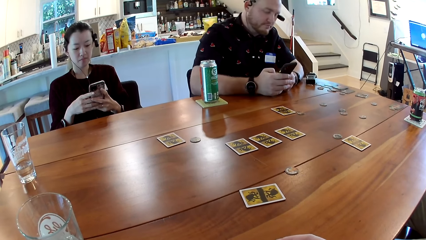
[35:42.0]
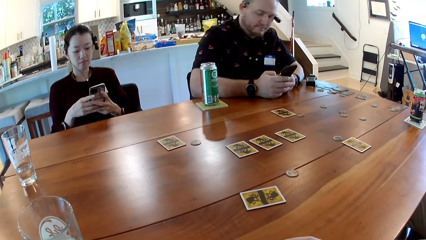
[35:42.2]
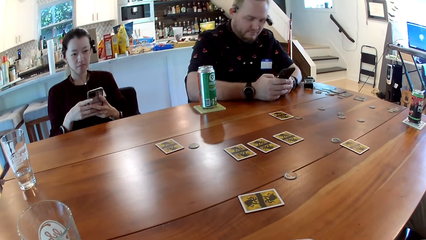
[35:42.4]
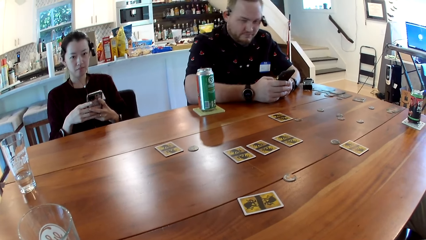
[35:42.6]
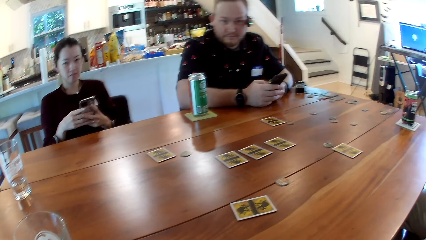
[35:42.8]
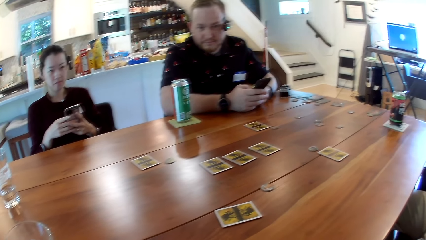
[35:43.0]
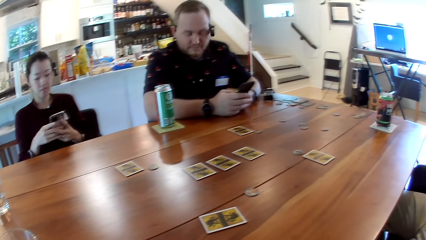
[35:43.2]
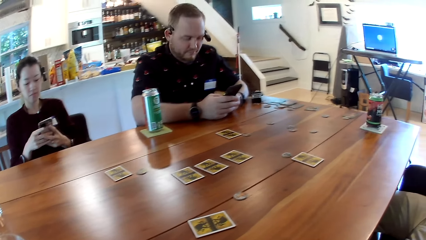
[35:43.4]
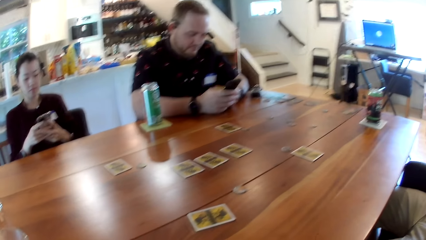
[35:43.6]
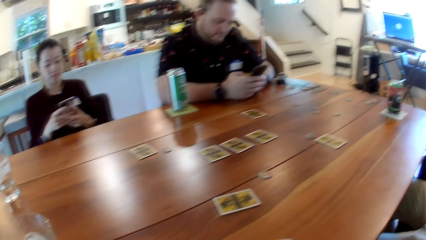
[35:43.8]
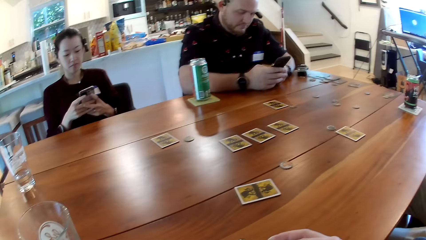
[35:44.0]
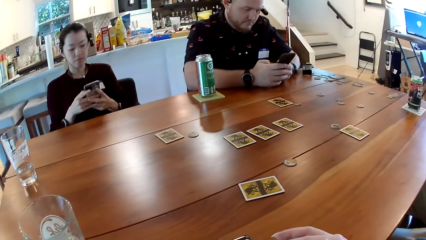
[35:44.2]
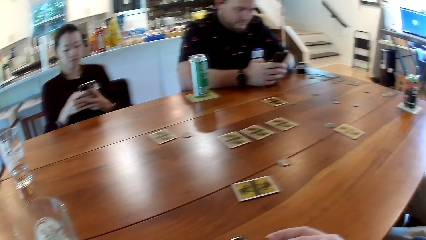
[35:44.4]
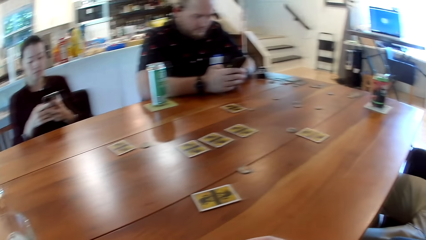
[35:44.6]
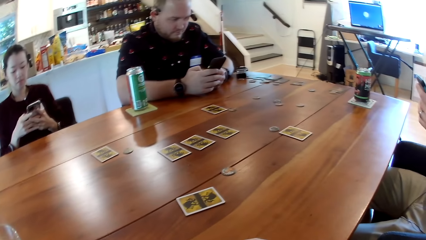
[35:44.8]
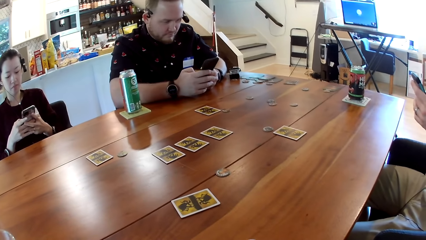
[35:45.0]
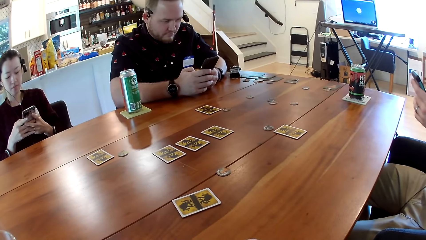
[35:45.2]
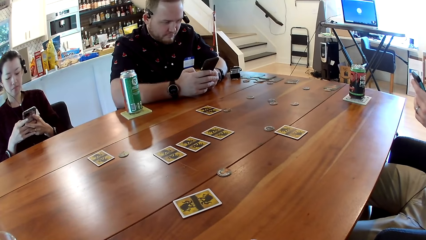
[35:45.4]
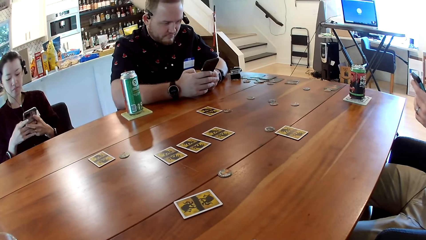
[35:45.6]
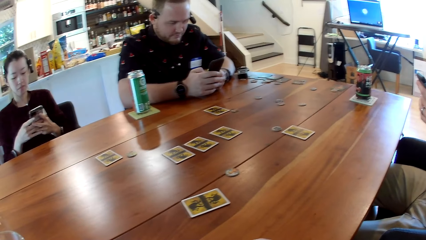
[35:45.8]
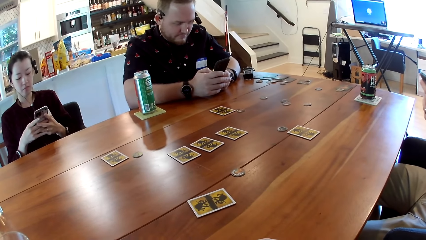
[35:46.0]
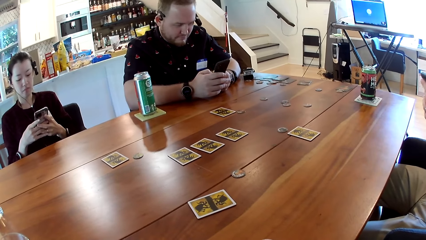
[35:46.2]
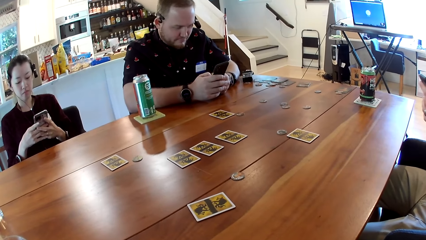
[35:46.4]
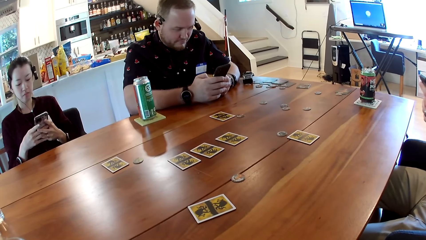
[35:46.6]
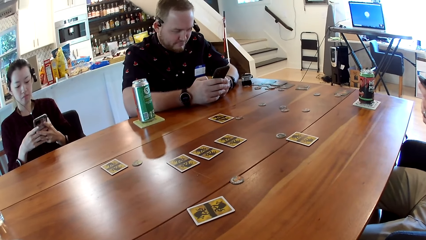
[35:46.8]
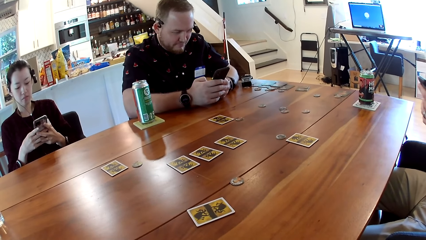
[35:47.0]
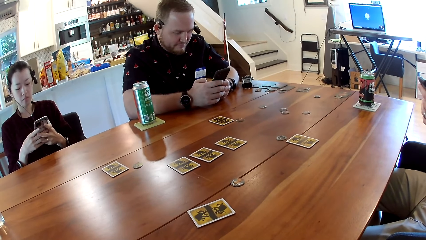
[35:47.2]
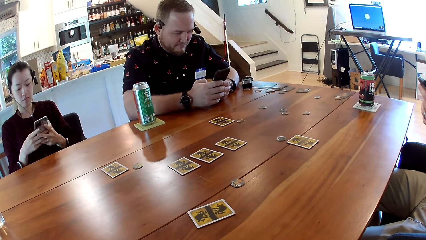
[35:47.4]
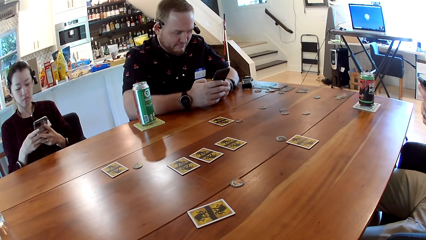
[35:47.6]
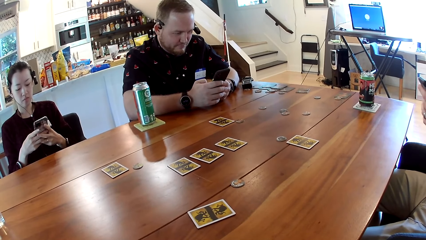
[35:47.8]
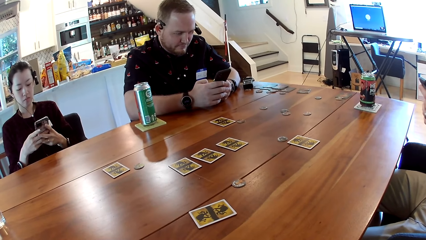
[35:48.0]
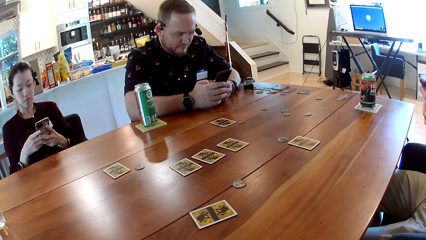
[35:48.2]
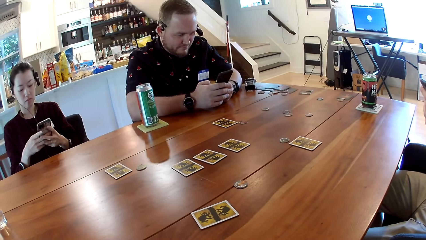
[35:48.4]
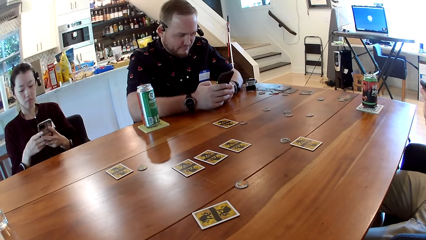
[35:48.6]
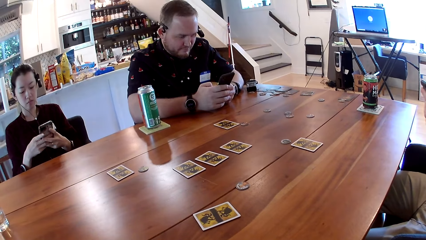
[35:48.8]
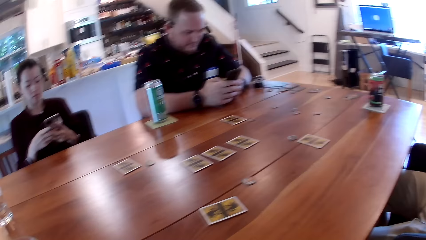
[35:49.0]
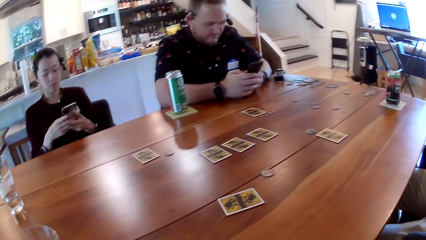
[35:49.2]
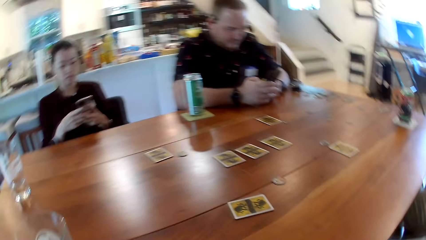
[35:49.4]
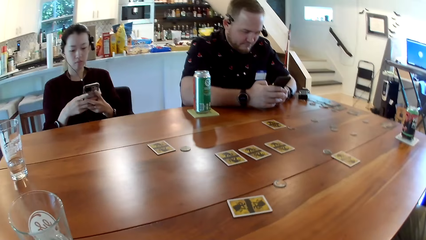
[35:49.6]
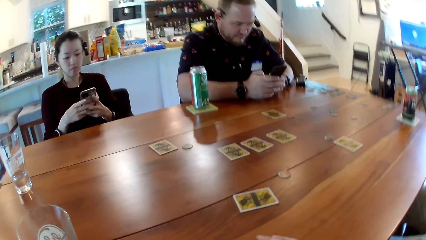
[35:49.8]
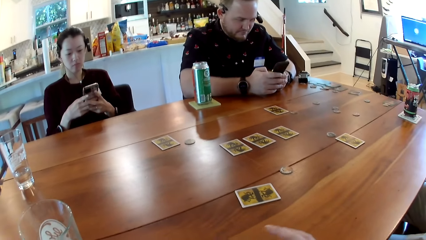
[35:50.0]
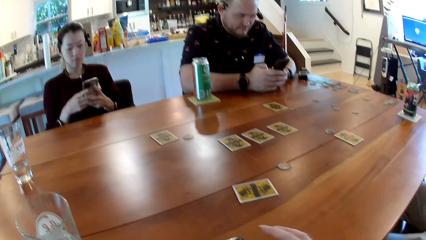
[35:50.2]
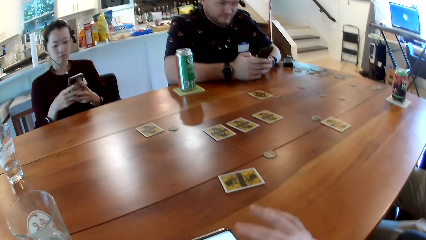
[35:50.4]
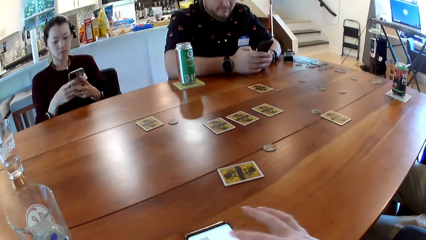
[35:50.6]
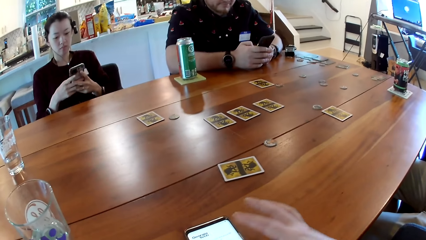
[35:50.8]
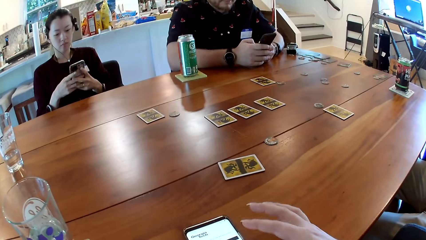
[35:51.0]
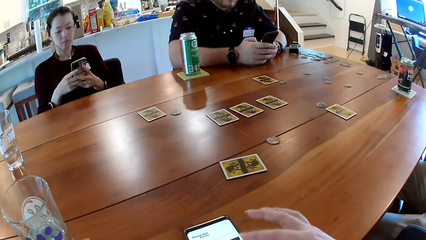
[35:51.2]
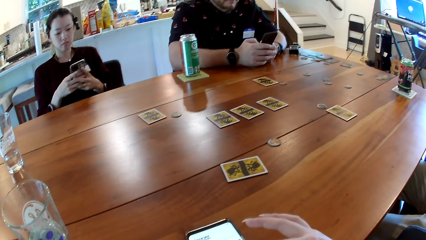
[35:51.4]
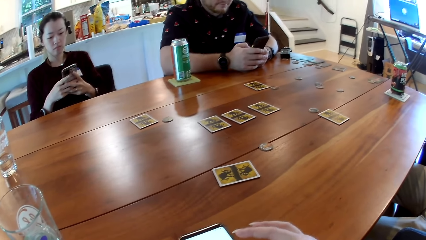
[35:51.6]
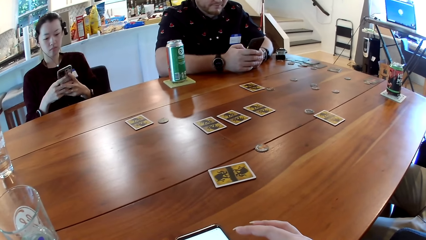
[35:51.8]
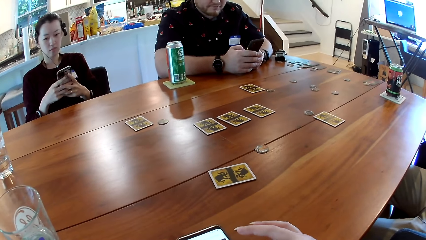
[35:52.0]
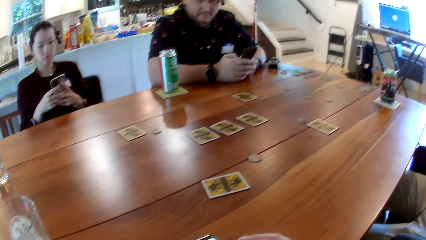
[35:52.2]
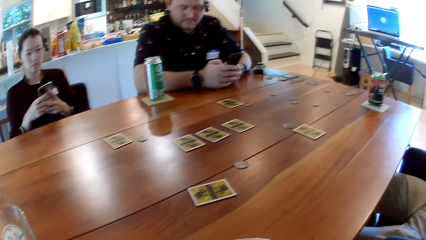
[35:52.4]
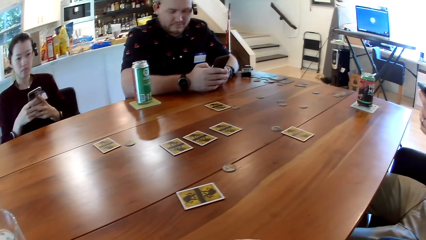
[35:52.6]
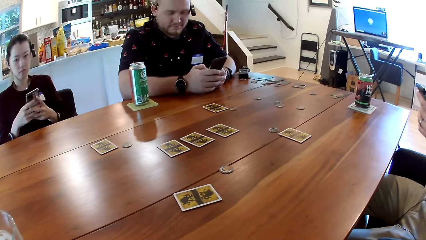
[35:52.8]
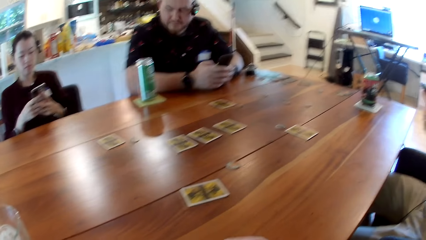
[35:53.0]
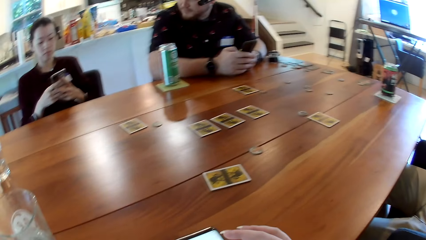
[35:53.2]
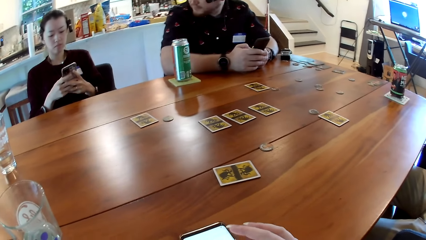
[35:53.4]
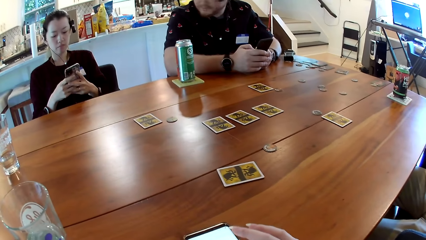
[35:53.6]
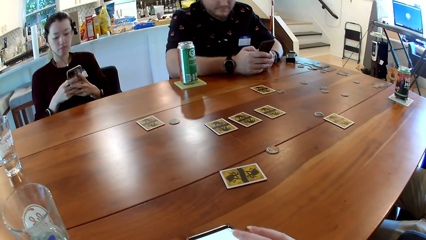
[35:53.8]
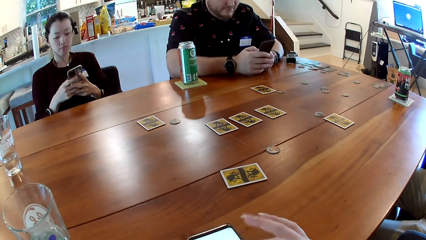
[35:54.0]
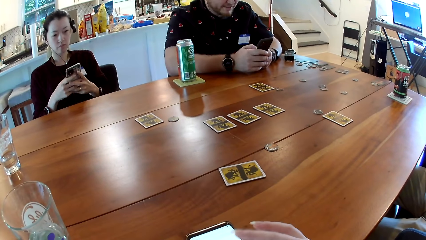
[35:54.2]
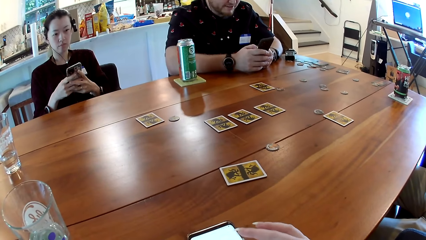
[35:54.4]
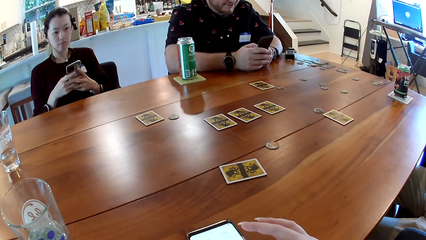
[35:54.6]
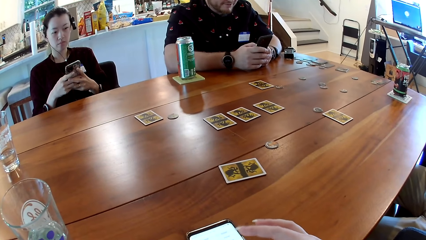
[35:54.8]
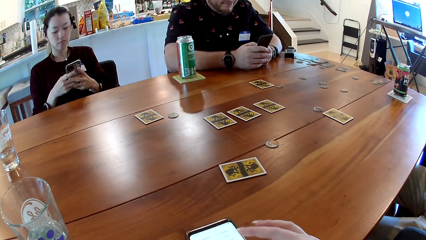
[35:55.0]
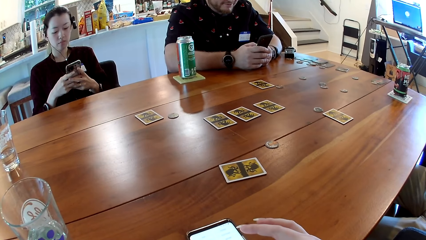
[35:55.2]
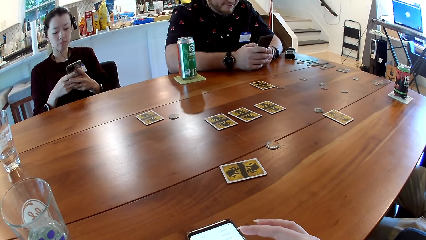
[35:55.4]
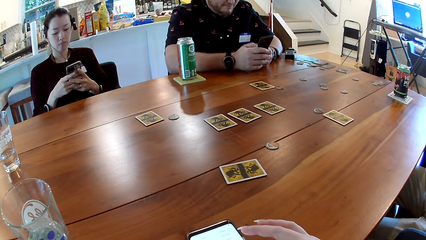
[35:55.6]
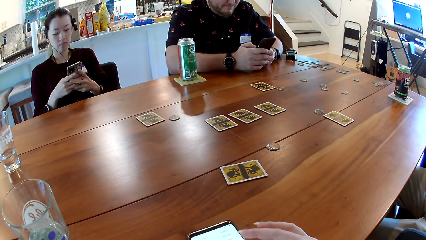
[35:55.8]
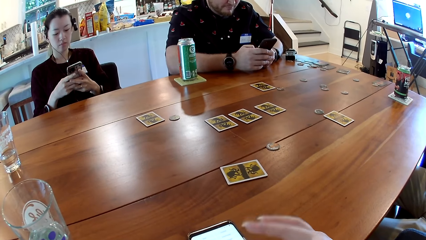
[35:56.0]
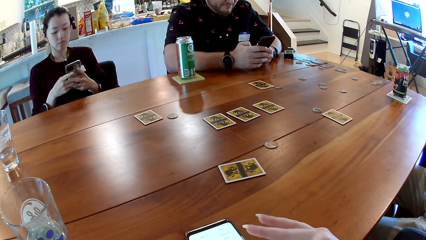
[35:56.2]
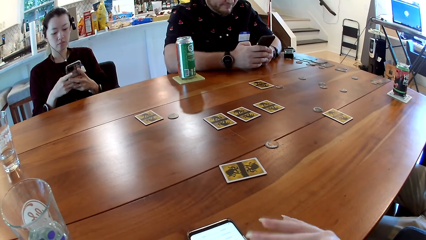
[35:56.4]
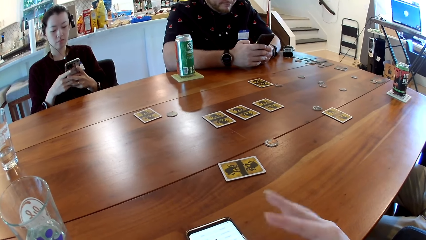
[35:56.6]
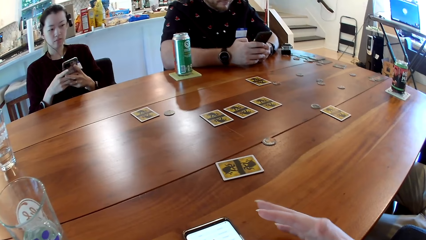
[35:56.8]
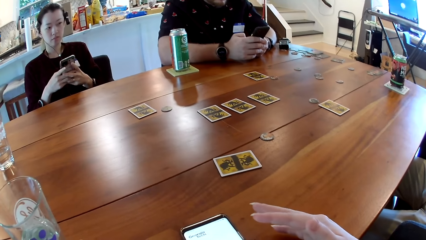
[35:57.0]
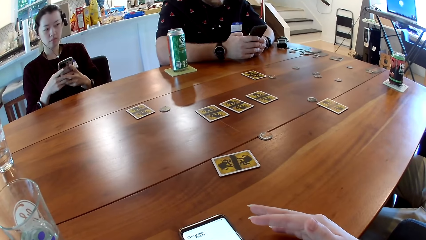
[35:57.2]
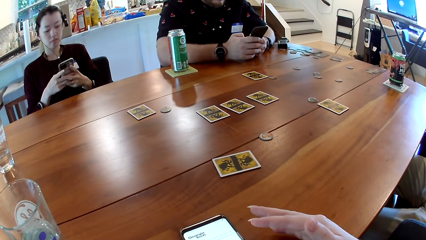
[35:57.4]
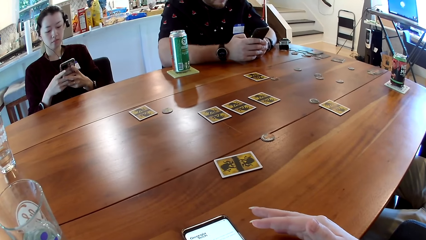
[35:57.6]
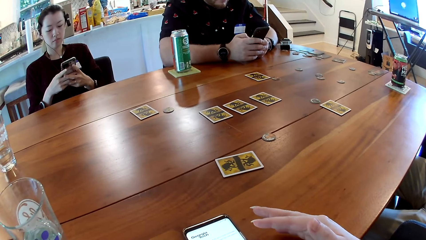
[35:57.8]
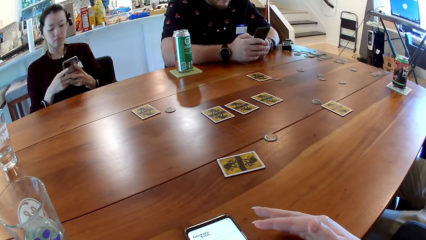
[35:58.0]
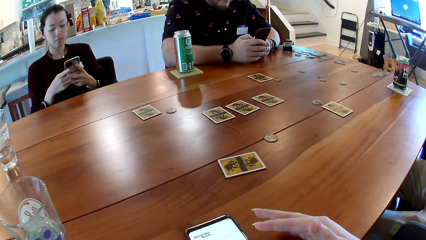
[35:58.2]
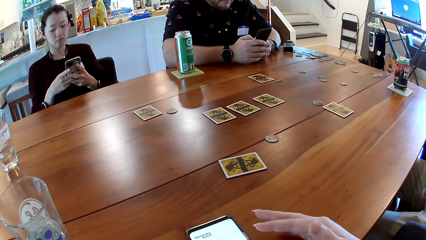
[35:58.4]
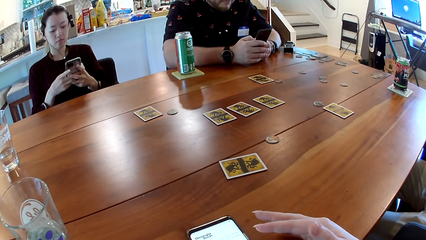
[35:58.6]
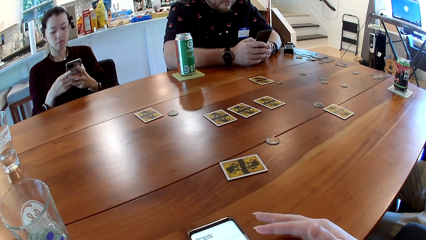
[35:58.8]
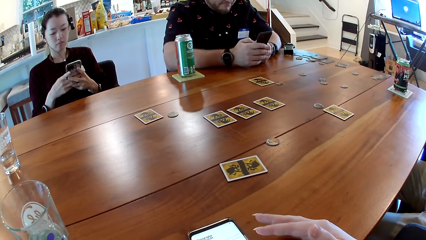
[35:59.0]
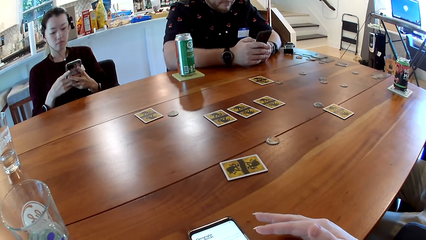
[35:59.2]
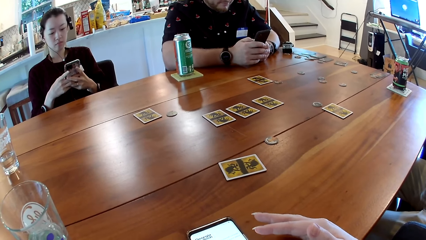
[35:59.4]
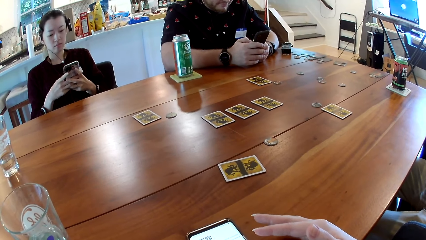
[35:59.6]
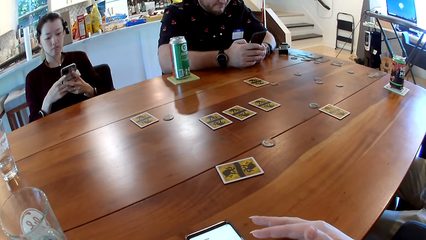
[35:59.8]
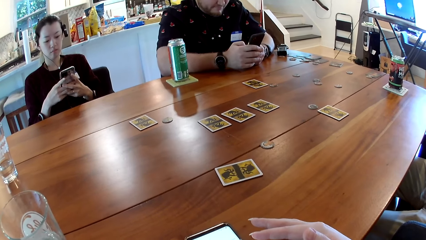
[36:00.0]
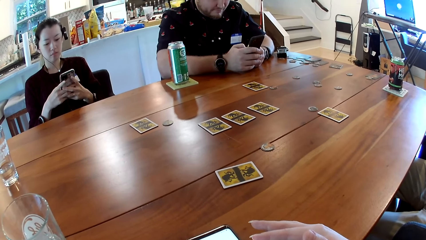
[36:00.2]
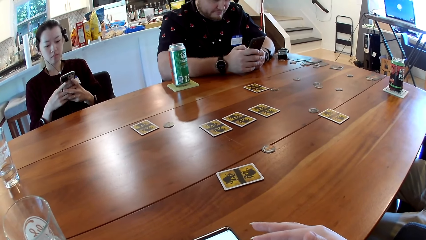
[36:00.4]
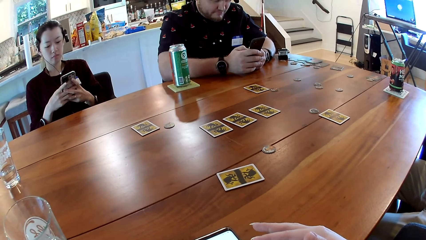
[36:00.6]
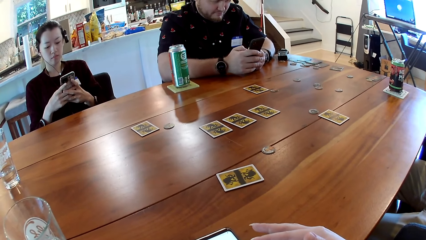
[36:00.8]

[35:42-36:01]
A man operates a phone. A lady operates a phone. The camera wearer looks around. They scroll the phone. They scroll the phone again. They stare at the phone.
